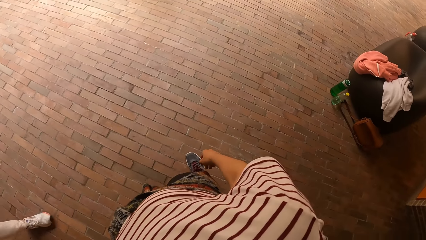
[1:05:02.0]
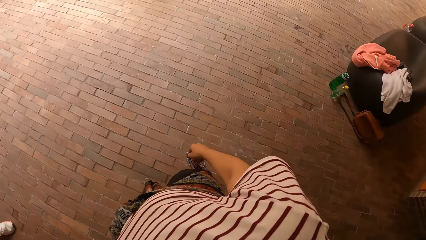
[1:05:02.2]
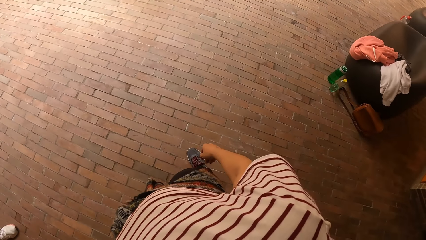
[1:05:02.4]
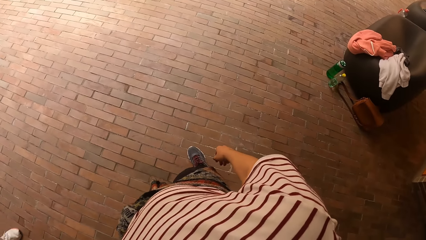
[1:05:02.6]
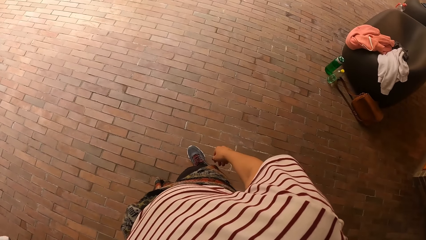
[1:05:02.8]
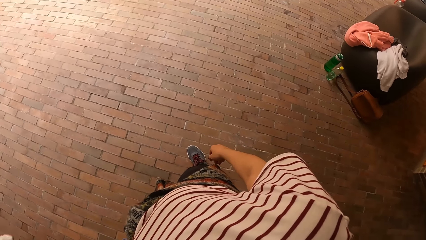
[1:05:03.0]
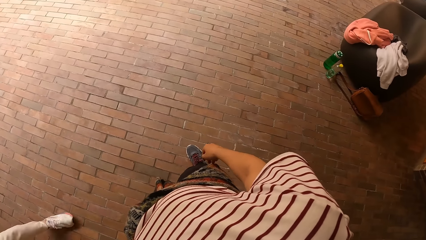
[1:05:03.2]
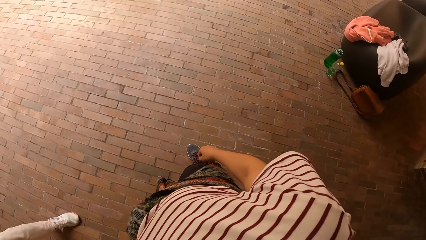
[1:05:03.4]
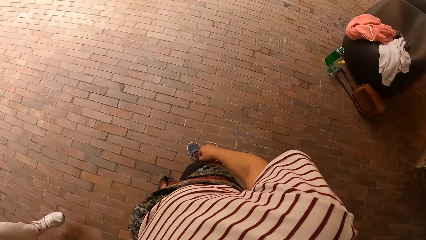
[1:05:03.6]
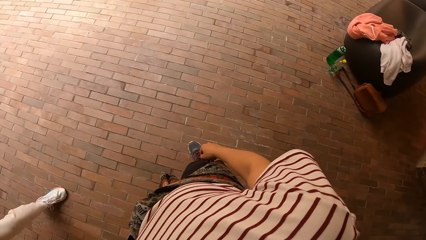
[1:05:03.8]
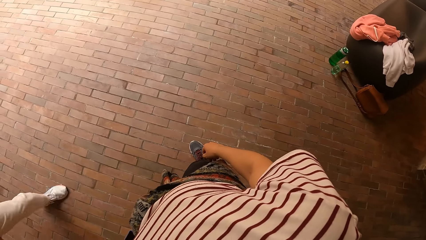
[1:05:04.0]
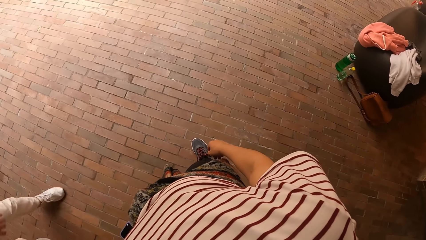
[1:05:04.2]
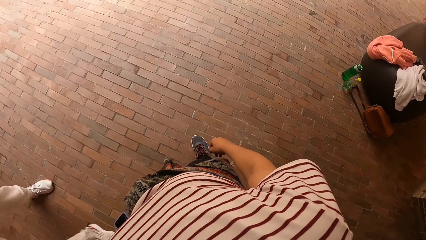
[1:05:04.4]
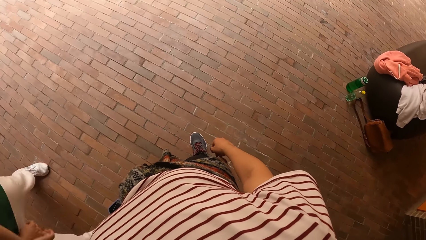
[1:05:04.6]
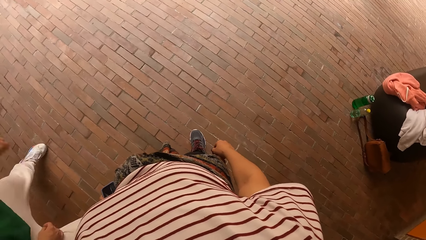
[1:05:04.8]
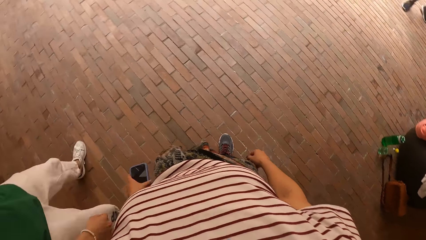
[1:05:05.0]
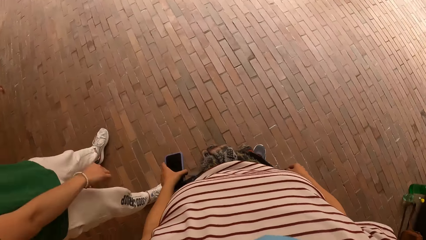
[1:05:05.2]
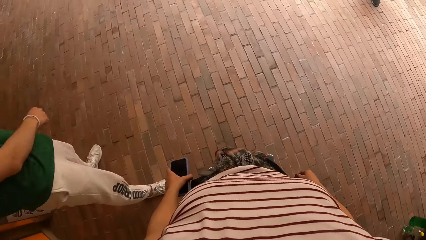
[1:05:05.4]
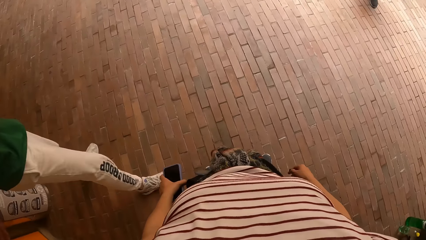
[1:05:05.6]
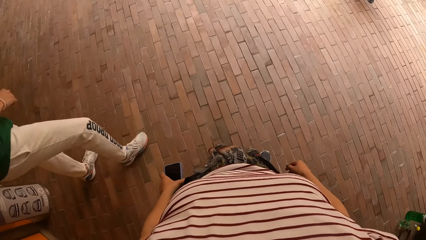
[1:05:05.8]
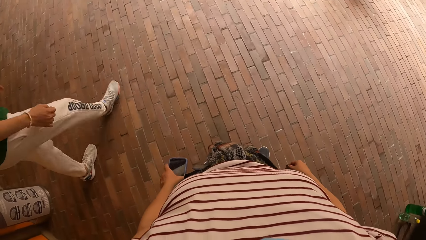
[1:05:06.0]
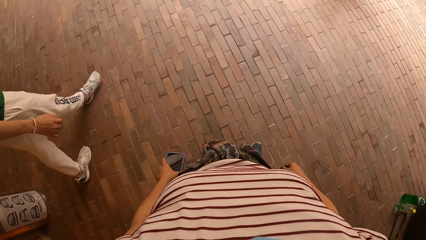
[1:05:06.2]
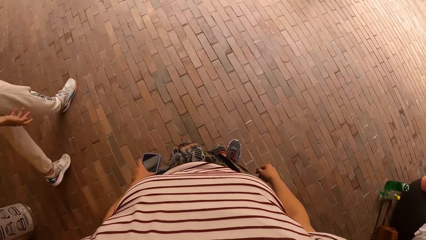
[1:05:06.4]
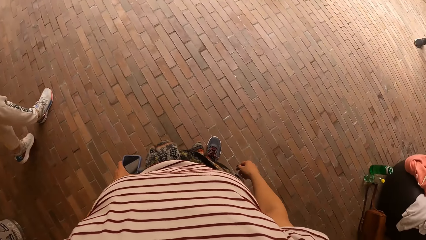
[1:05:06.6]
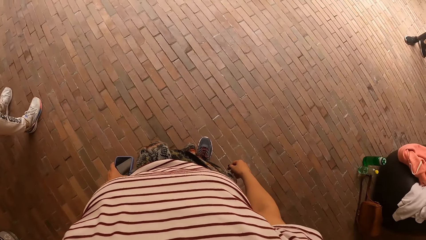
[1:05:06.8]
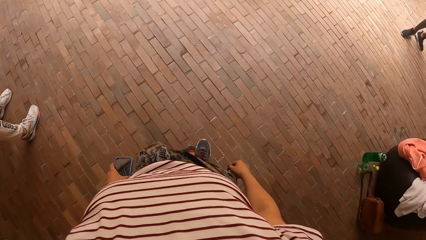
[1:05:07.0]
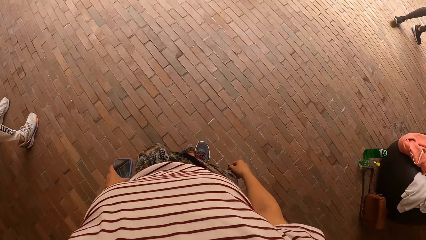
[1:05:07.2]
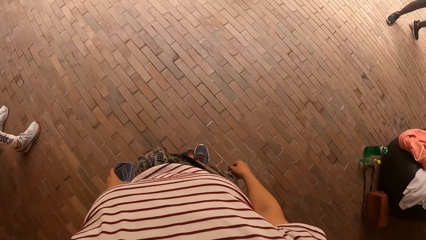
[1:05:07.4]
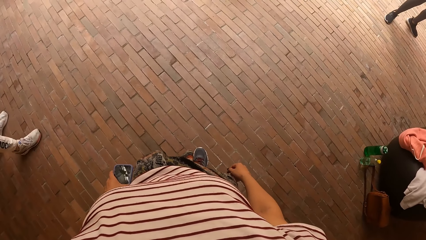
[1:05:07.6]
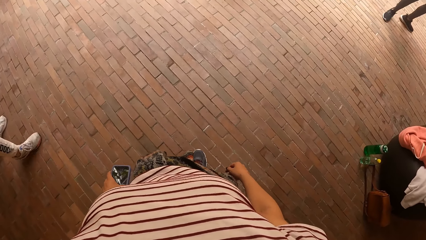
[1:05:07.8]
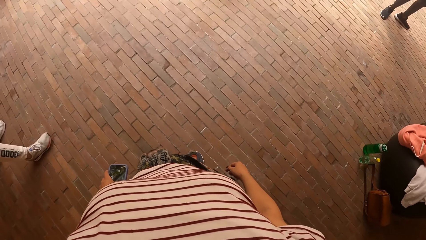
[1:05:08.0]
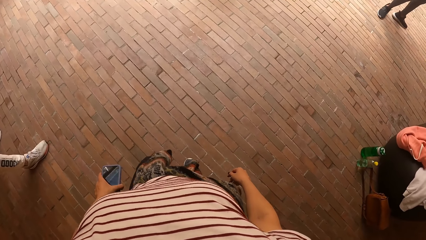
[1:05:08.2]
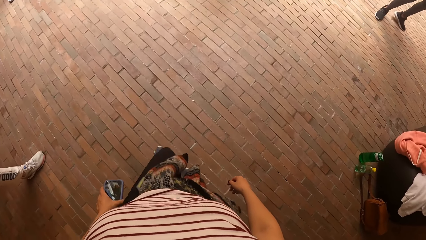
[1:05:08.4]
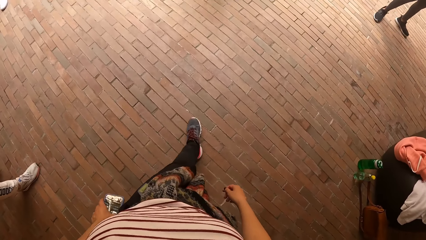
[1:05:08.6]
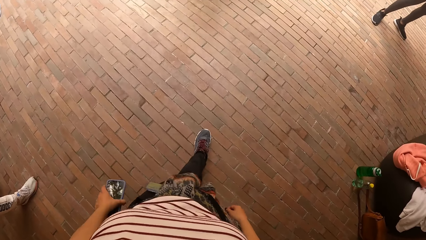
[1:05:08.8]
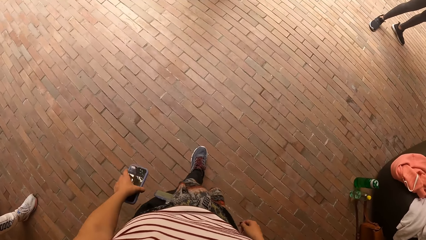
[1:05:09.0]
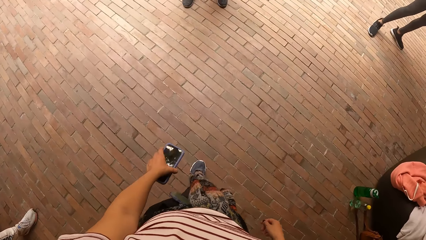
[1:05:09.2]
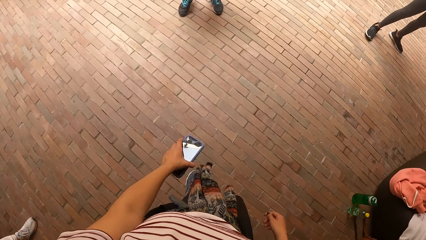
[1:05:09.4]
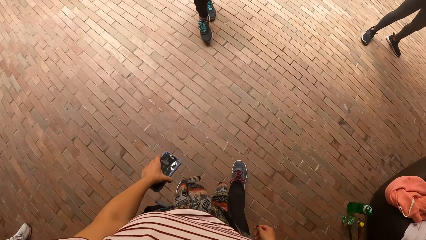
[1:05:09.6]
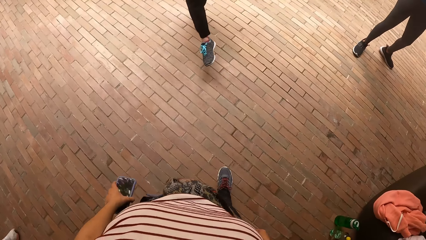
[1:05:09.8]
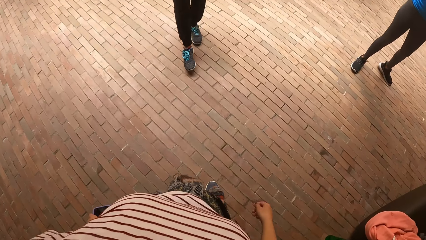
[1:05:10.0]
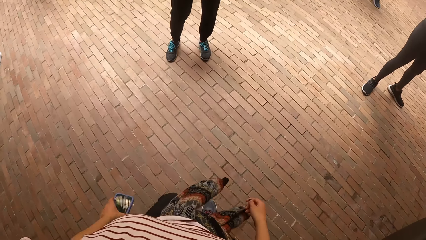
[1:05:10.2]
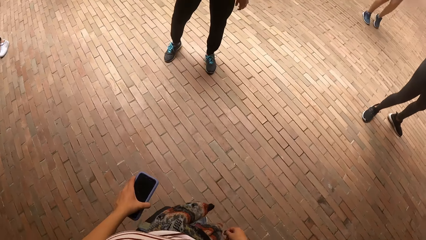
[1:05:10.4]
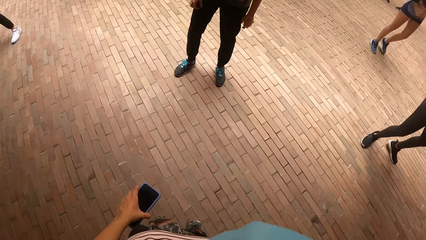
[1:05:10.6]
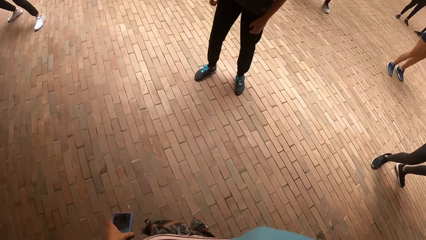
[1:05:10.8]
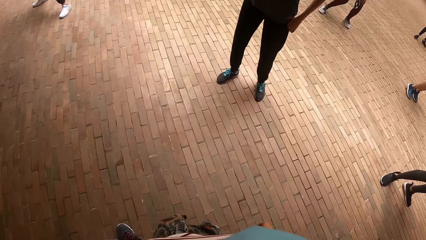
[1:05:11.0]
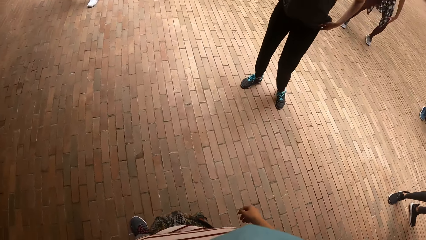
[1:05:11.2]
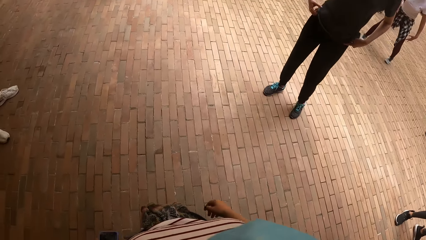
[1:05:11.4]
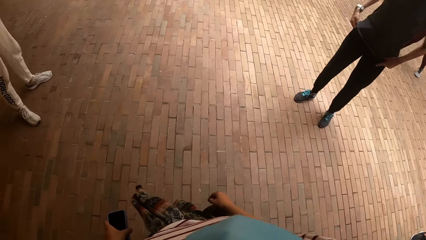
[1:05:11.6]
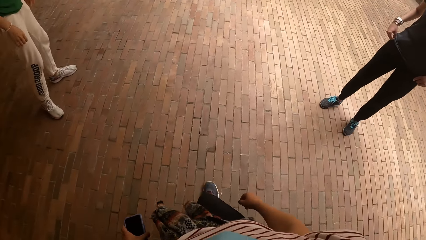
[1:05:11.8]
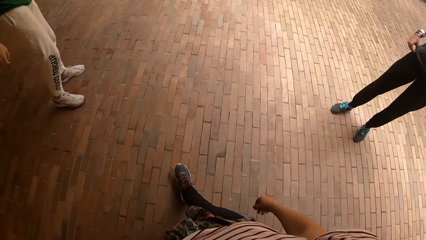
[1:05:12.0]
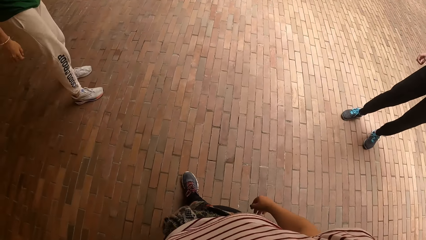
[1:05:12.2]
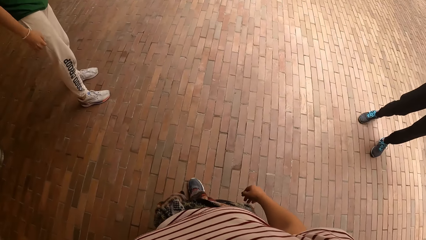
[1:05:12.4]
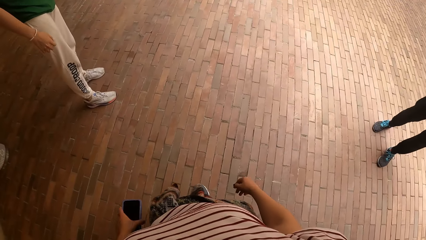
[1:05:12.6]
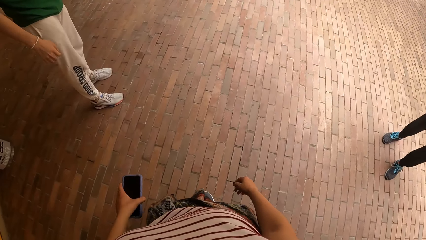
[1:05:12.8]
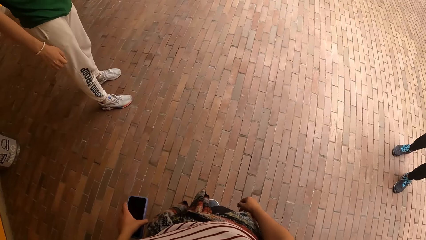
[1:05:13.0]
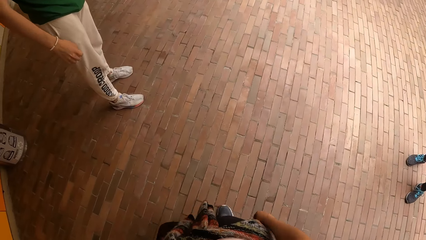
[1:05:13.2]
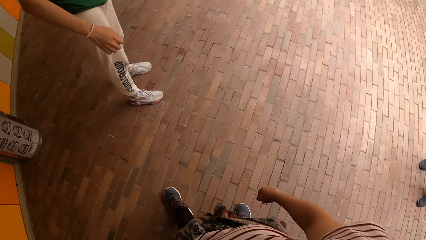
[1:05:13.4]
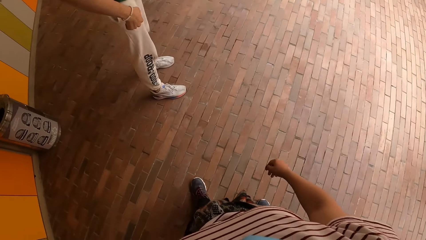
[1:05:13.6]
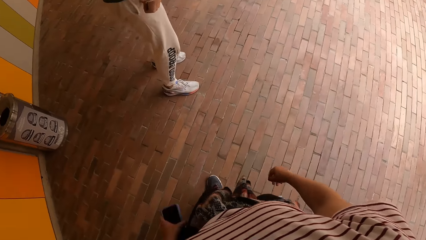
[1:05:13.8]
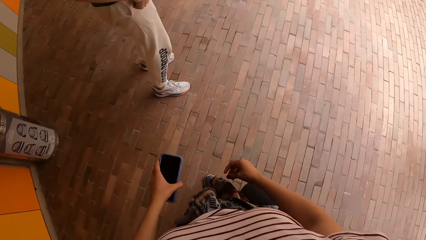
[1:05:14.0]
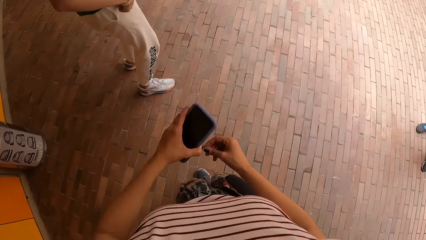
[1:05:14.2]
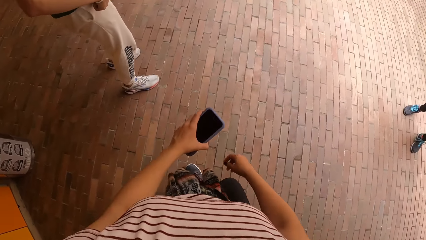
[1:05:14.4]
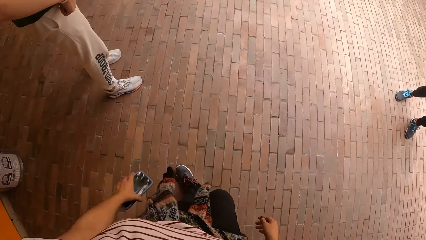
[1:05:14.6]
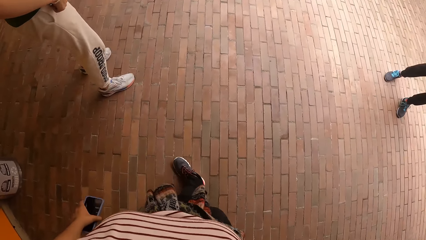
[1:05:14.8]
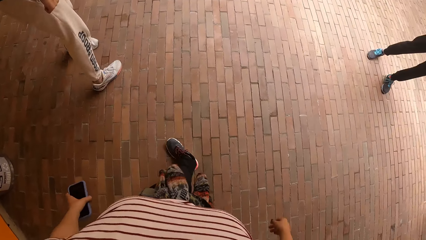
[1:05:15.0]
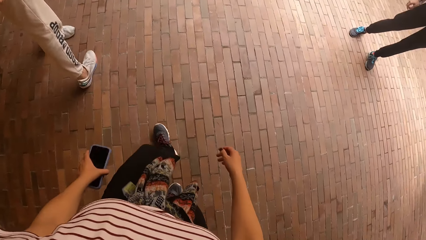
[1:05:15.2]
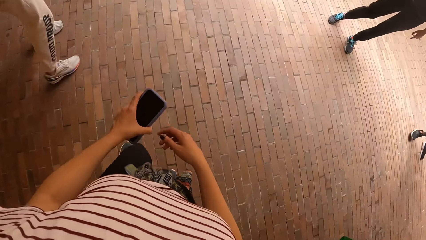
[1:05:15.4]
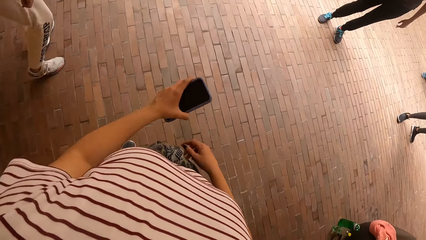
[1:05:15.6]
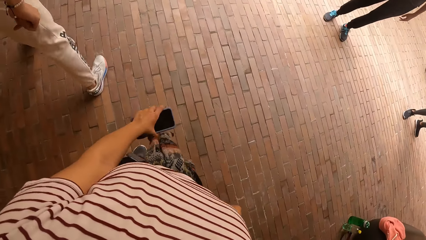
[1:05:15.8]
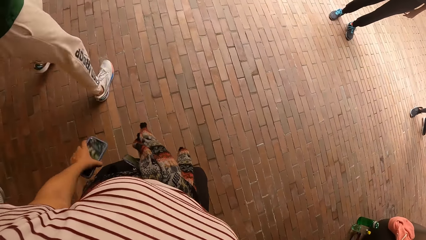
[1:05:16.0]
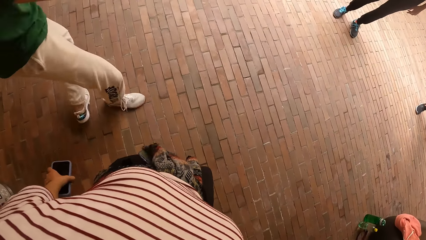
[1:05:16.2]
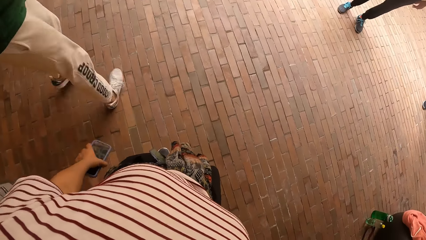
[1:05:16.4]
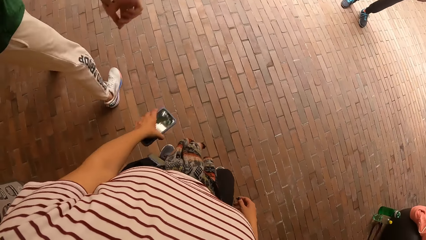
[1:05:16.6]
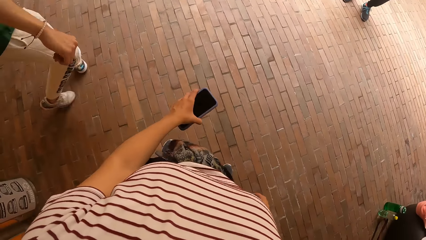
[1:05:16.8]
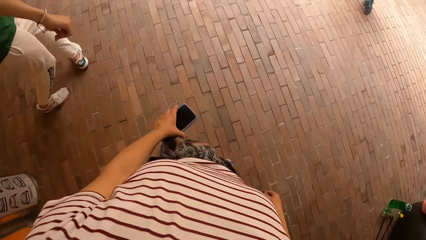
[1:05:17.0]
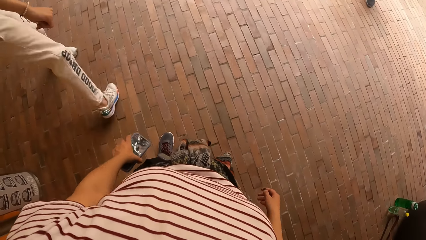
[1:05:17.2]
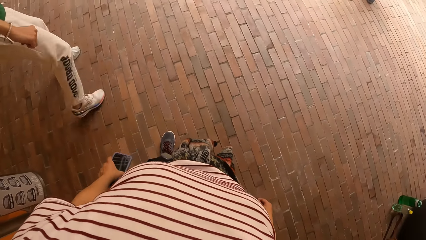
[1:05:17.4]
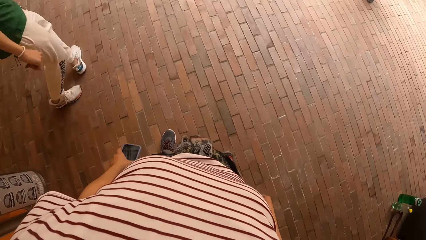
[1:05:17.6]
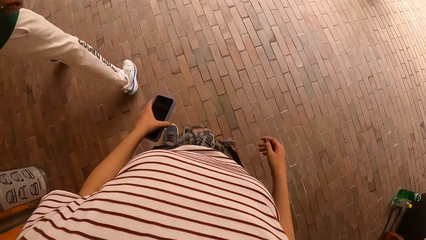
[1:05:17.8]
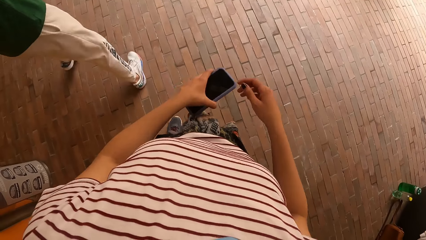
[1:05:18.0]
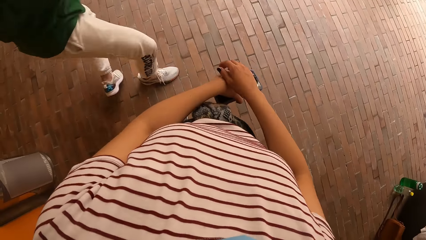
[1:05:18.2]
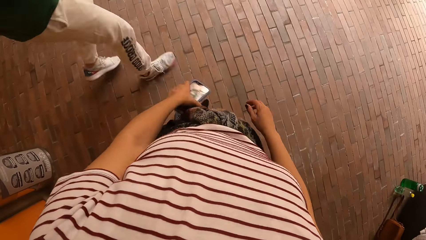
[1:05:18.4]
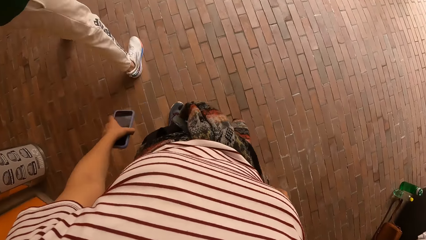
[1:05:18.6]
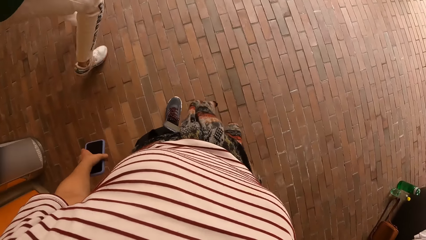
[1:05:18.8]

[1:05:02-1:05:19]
The camera wearer walks around. They dance with friends. A man dances in front of the group of people.
